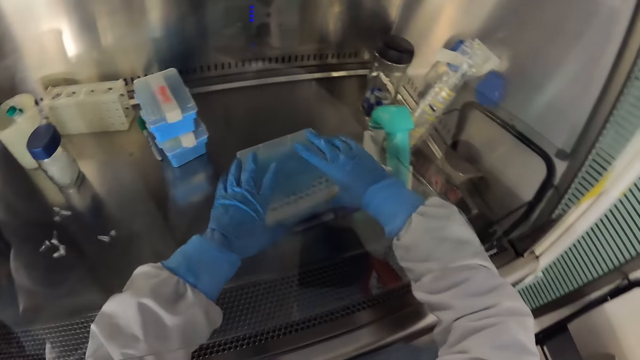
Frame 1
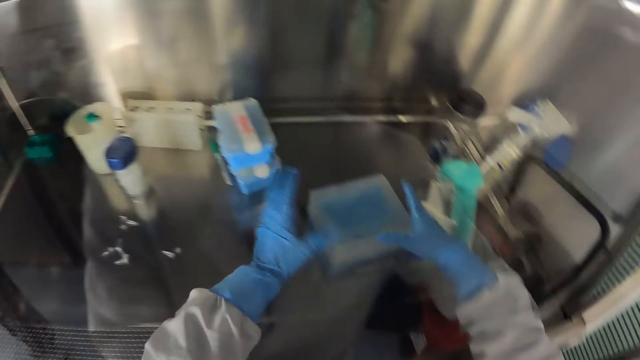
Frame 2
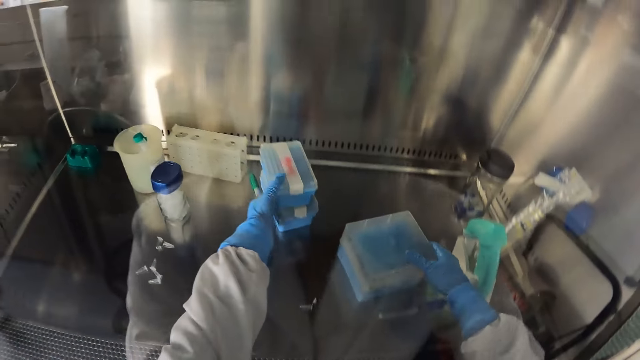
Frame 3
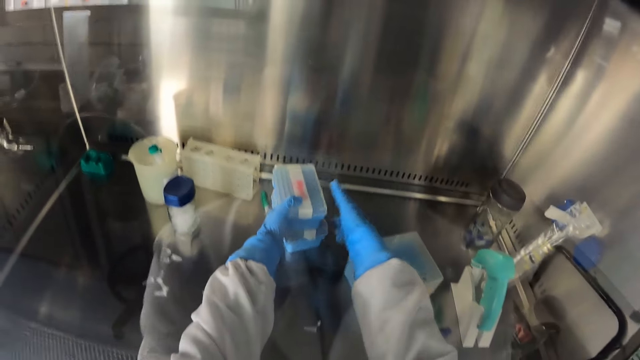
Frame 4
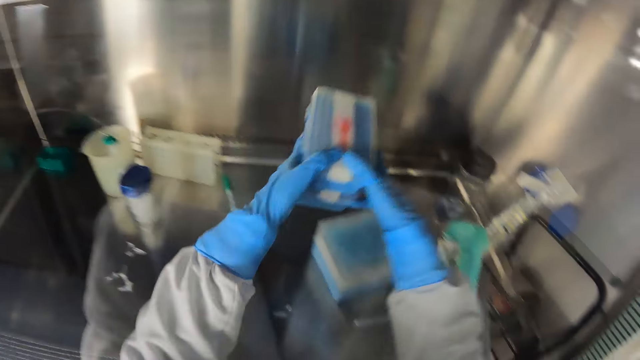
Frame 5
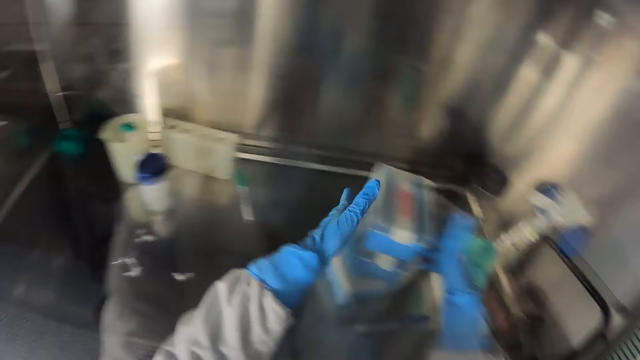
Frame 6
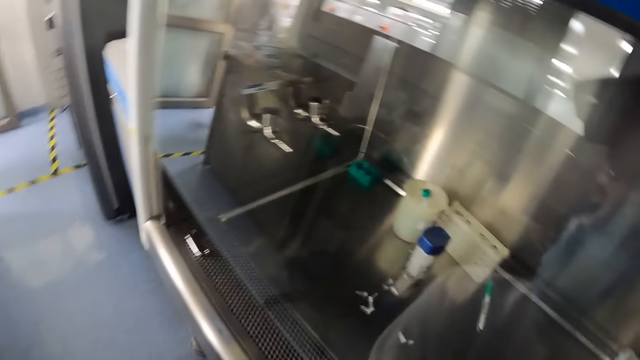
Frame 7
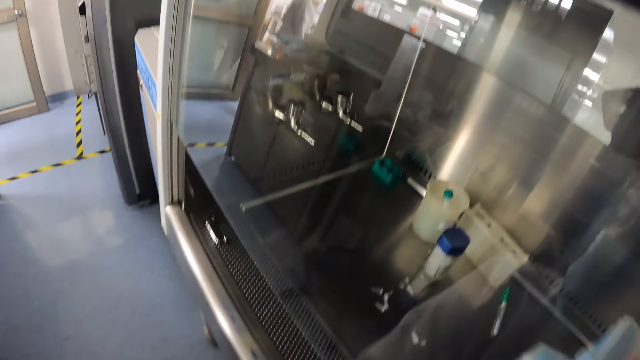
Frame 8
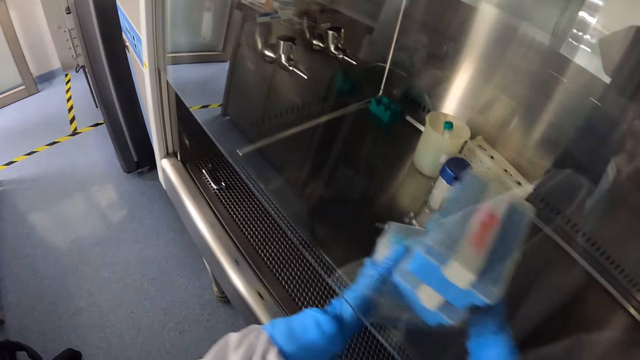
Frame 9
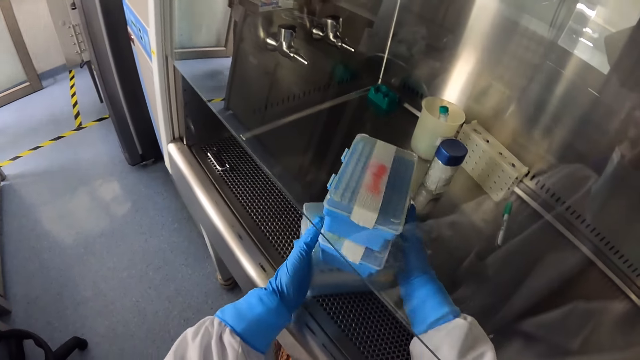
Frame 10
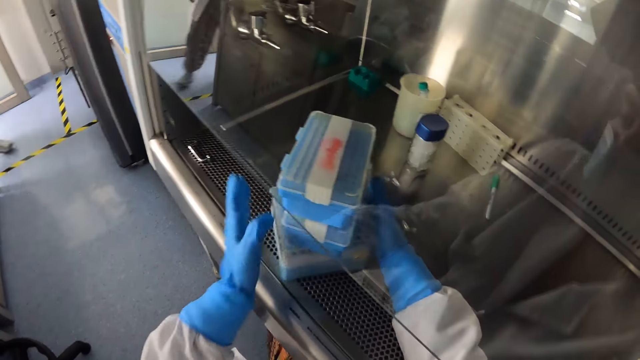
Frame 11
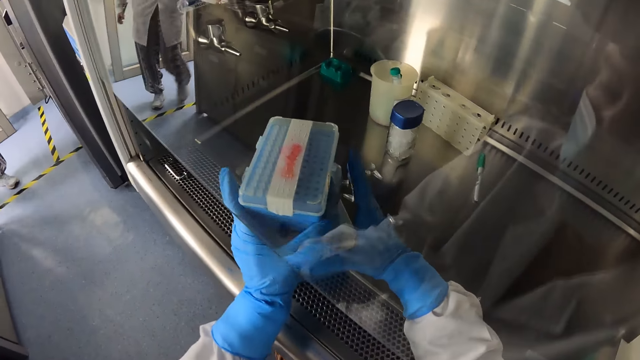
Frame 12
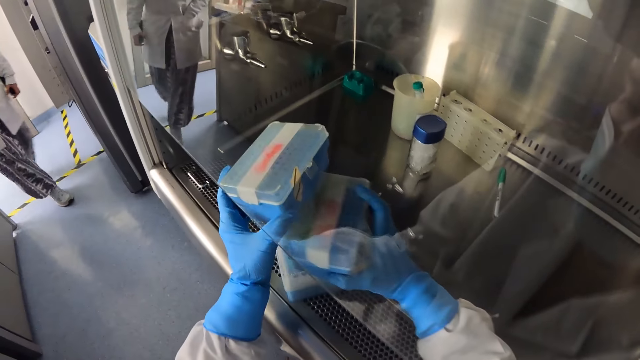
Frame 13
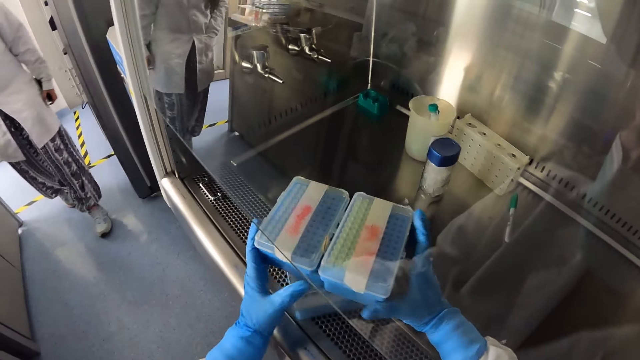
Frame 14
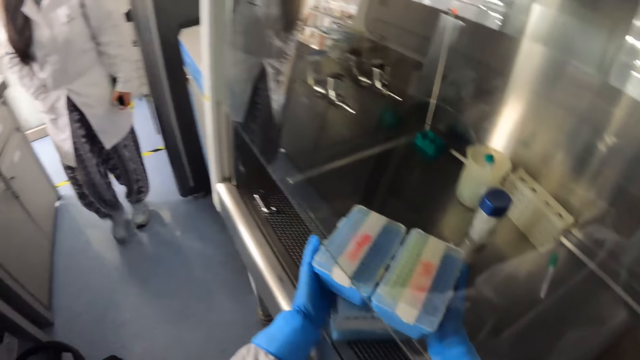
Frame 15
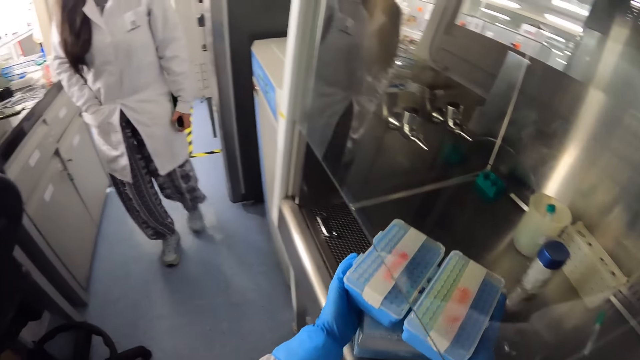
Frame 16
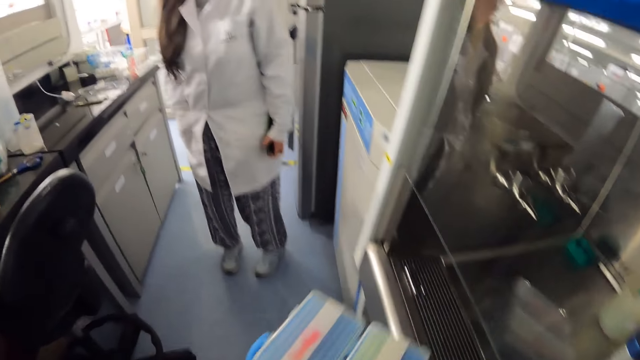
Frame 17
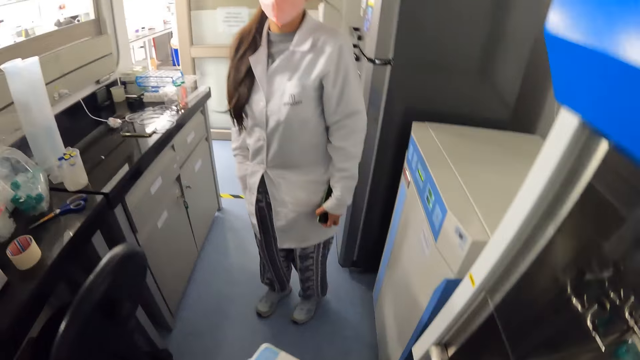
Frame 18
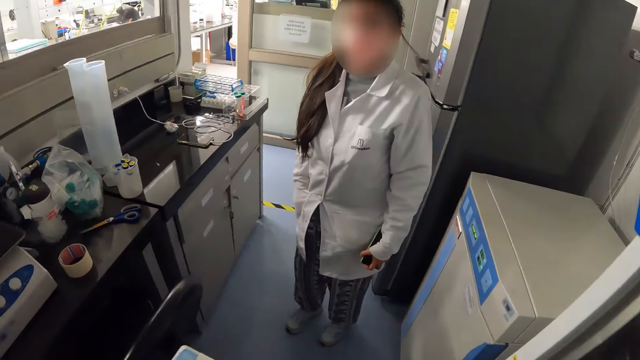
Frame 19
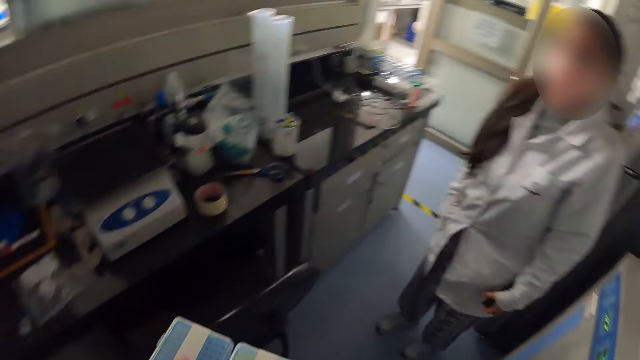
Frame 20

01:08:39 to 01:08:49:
The camera wearer moves the tins or plastic boxes. They press a plastic container. They put the tin on the other tins. They pick up the plastic boxes. They carry the tins. They pick up the plastic boxes with hands. They put the tins down. They separate the tins. A person walks to the camera wearer. The camera wearer carries the tins. They pick up the plastic boxes with hands.

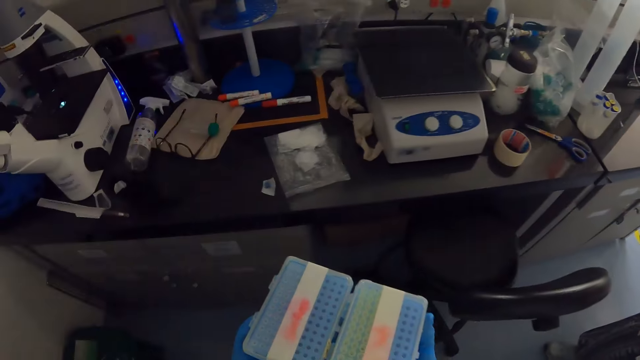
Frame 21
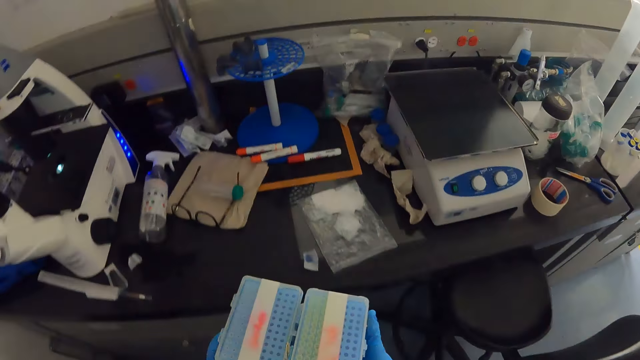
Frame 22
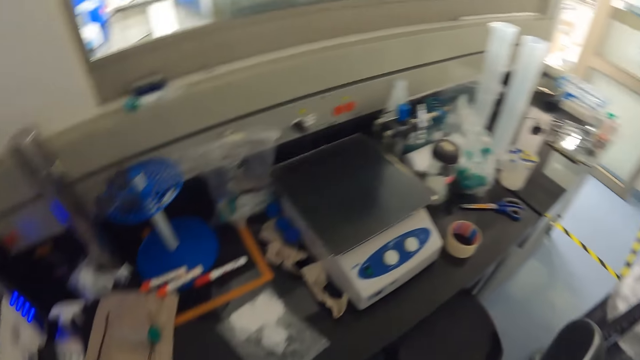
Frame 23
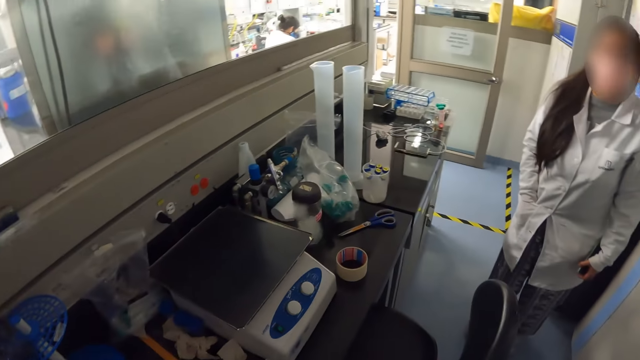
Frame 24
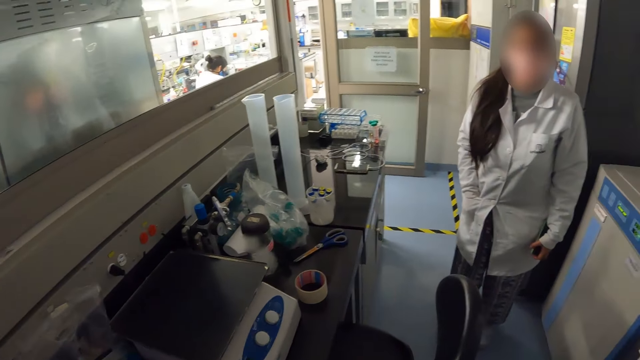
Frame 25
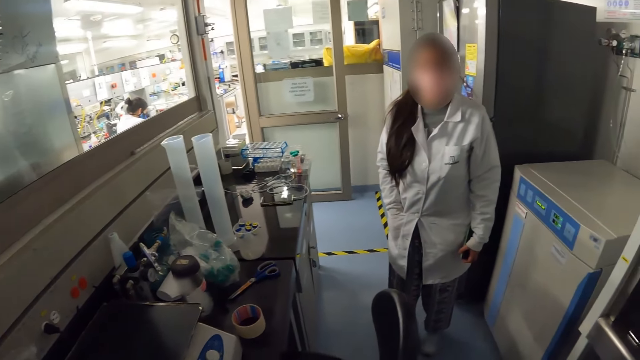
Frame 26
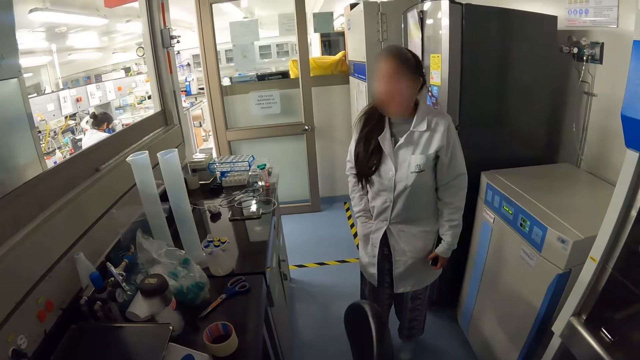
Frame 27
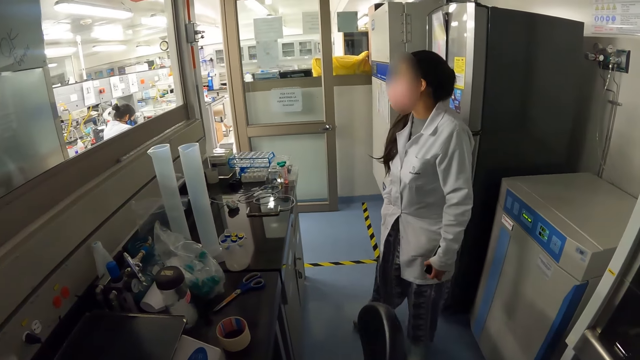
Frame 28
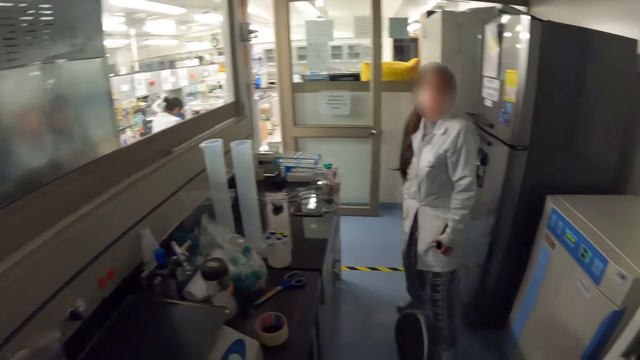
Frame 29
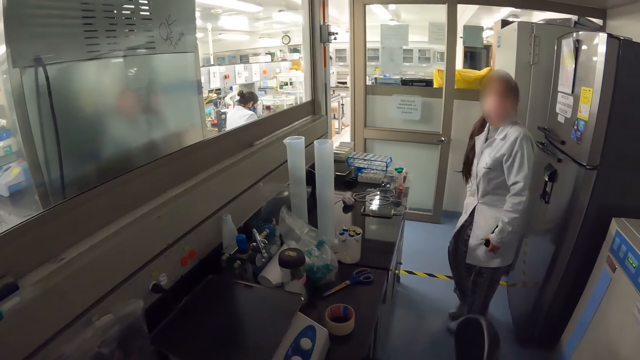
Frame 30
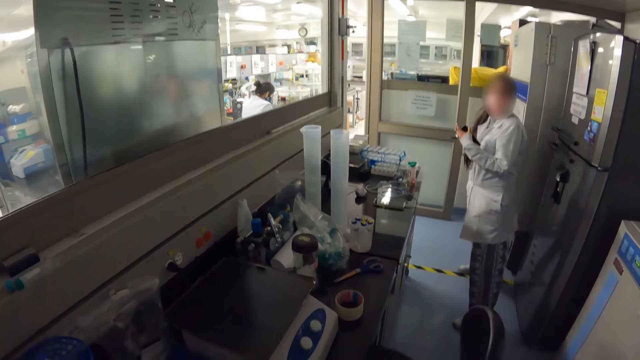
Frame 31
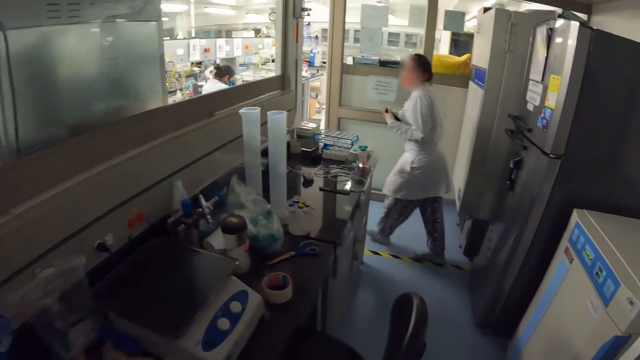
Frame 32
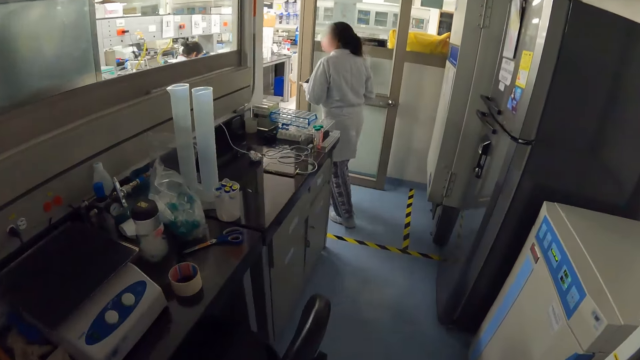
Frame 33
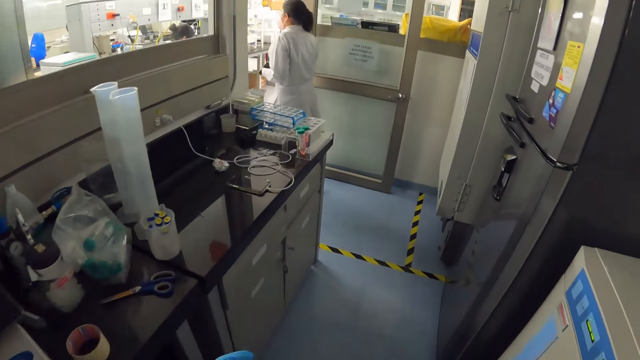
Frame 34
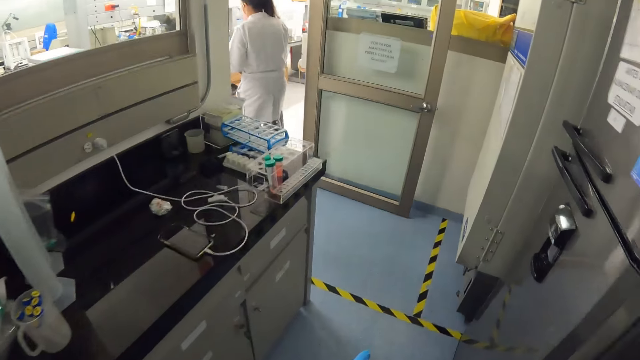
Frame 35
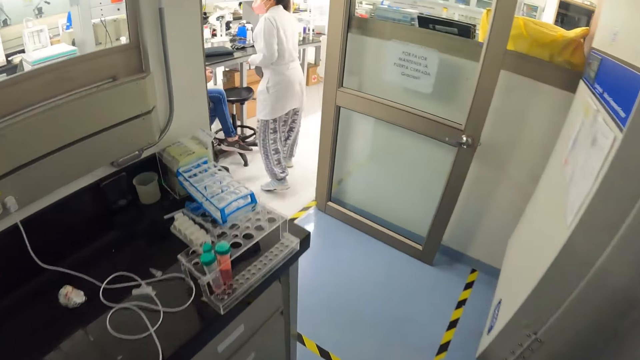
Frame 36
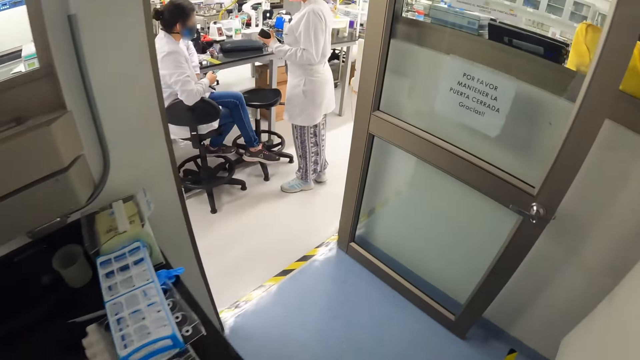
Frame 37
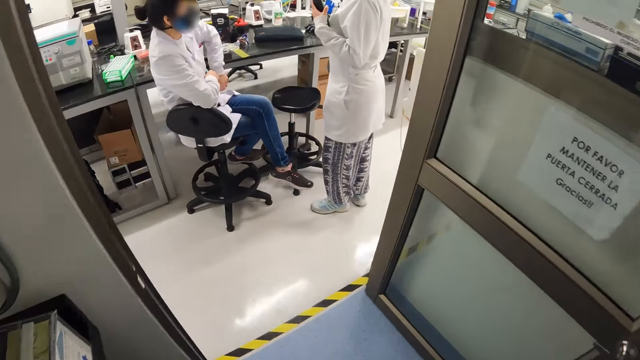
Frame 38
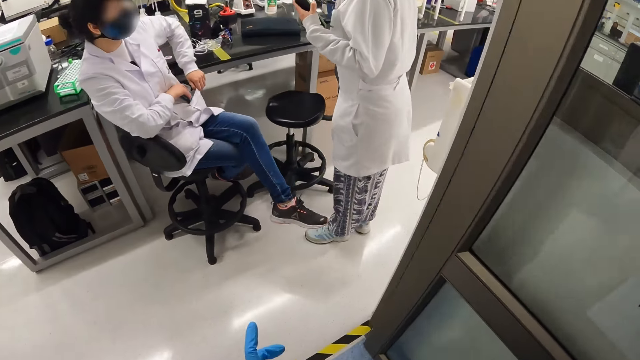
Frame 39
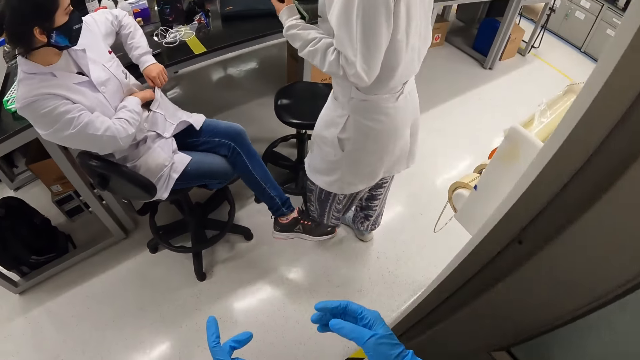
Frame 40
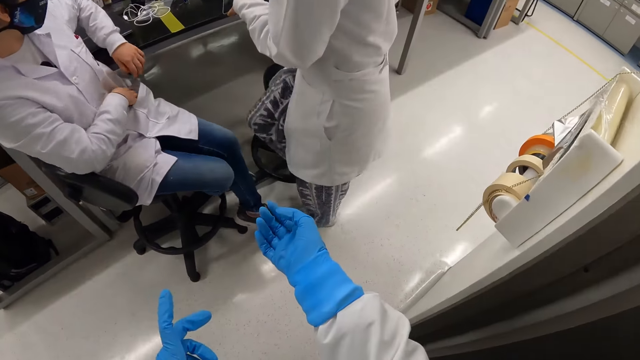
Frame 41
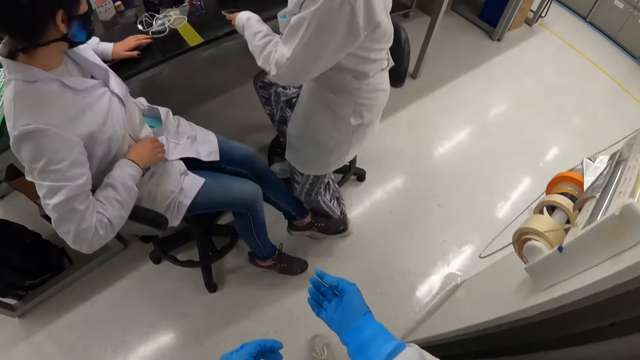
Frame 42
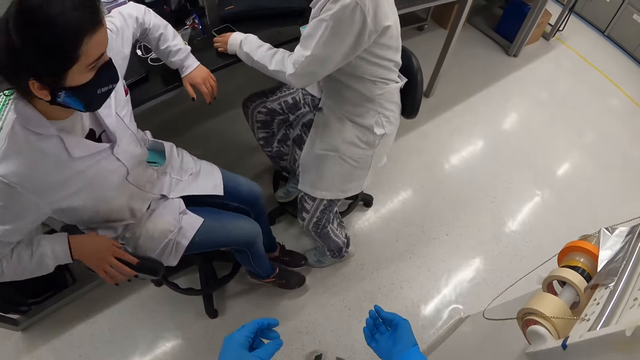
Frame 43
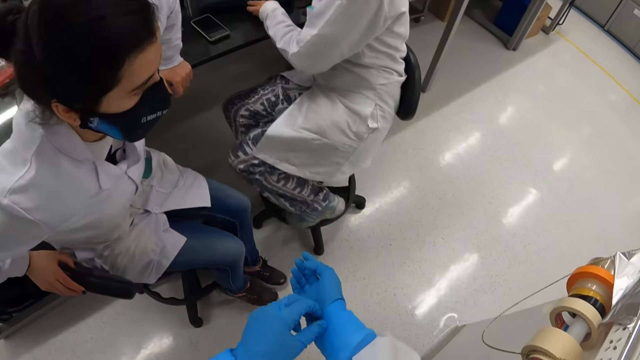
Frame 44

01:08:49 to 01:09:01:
The camera wearer puts the tins on the table. A person walks to the room. The camera wearer looks at the table. They walk towards a woman. The woman puts the phone in the pocket. The camera wearer walks to the room. The person pulls the chair. The woman puts a hand in her pocket. The person sits on the chair.
